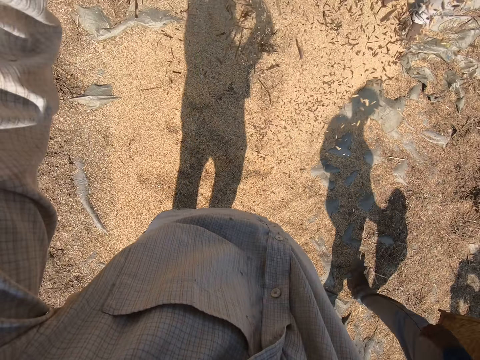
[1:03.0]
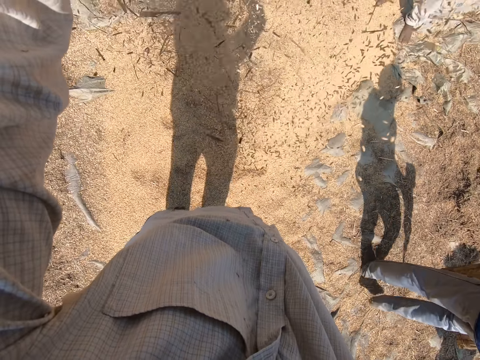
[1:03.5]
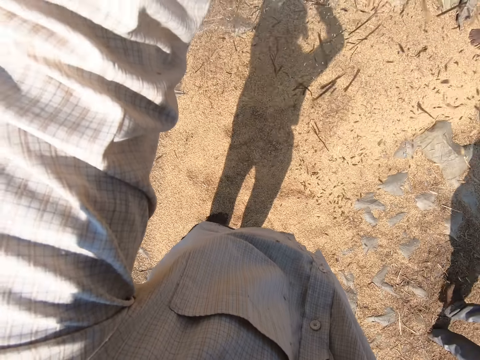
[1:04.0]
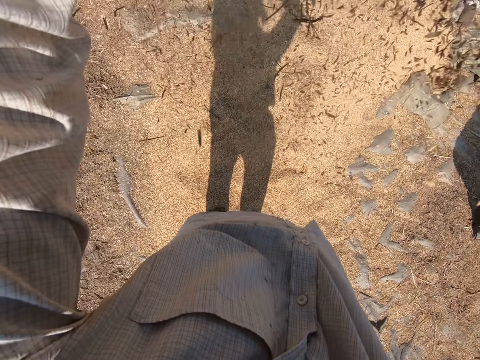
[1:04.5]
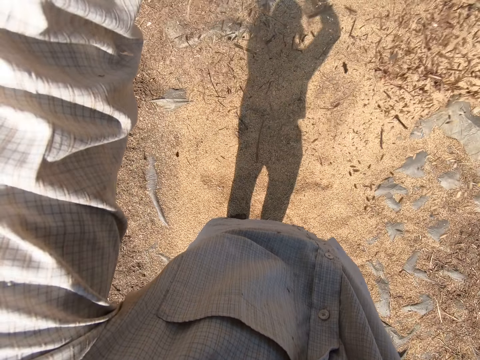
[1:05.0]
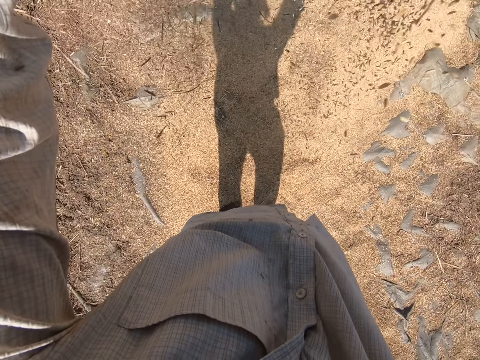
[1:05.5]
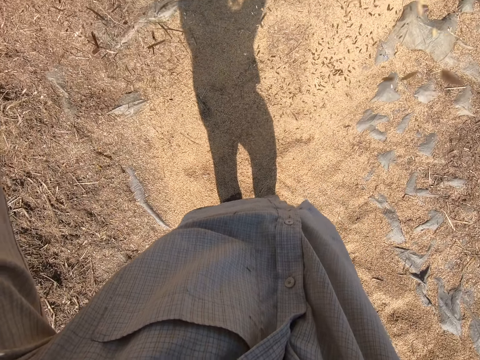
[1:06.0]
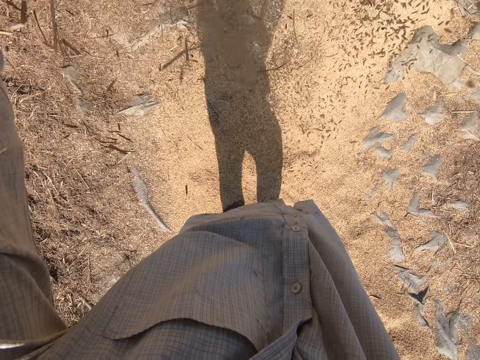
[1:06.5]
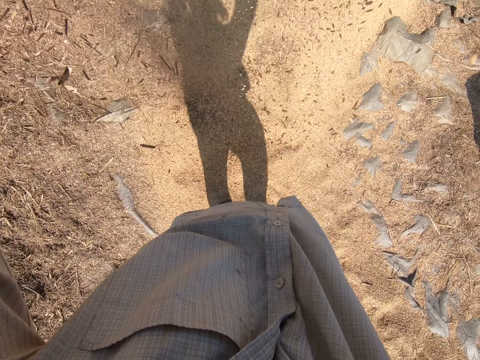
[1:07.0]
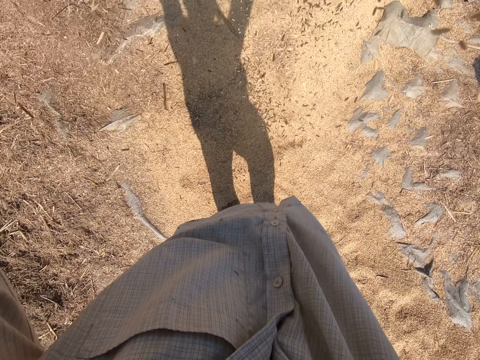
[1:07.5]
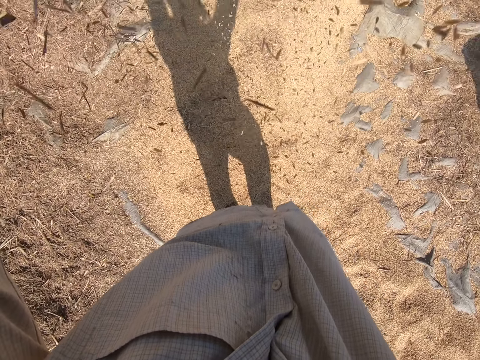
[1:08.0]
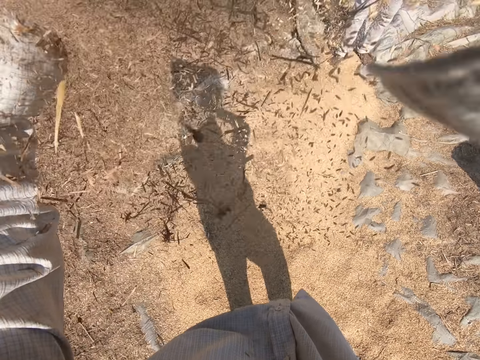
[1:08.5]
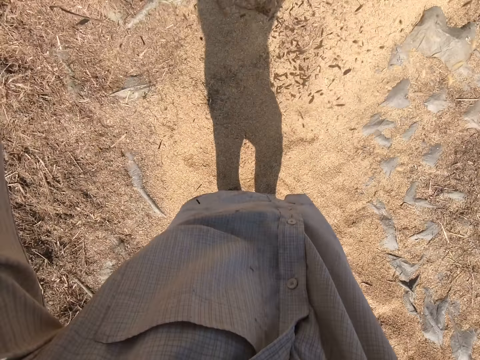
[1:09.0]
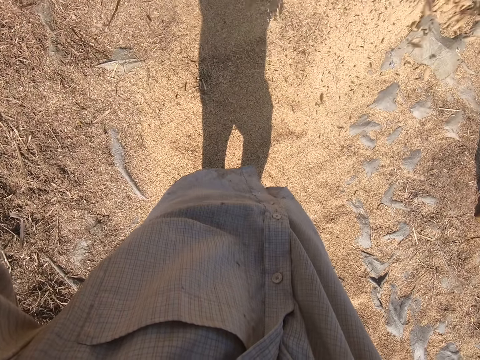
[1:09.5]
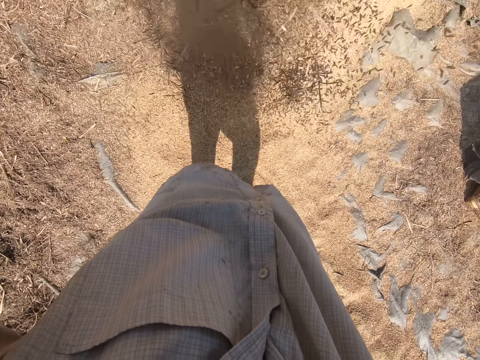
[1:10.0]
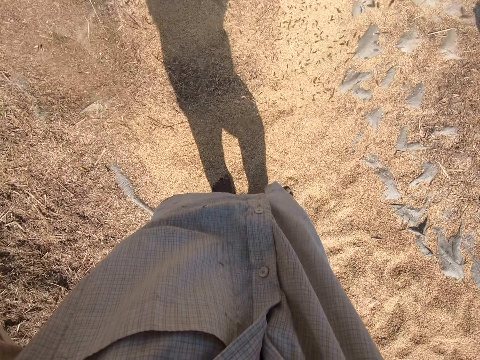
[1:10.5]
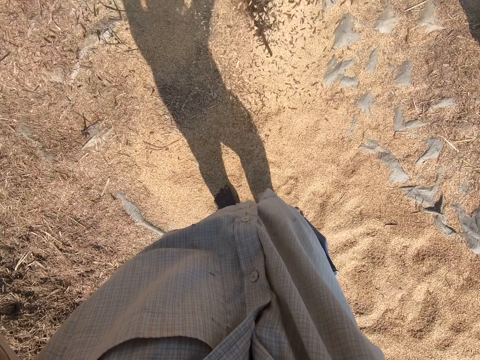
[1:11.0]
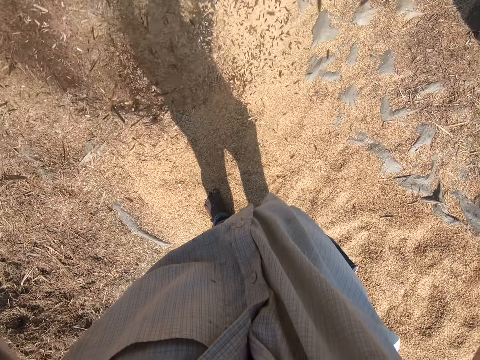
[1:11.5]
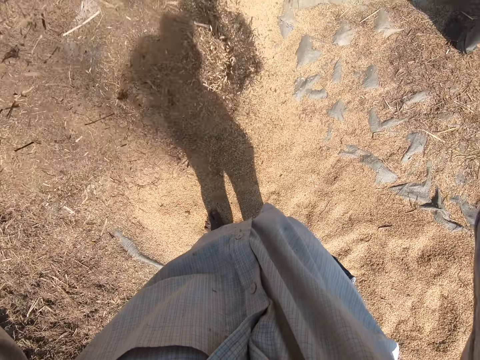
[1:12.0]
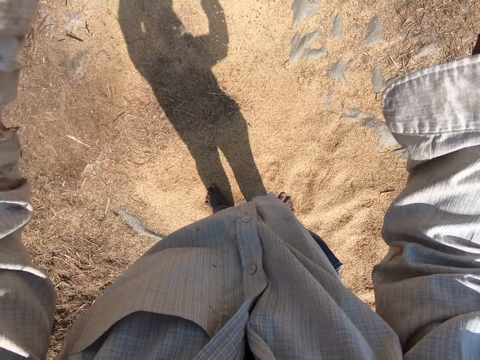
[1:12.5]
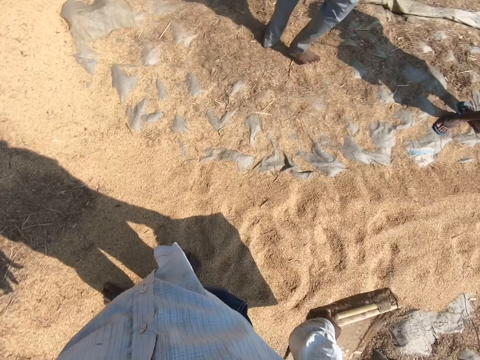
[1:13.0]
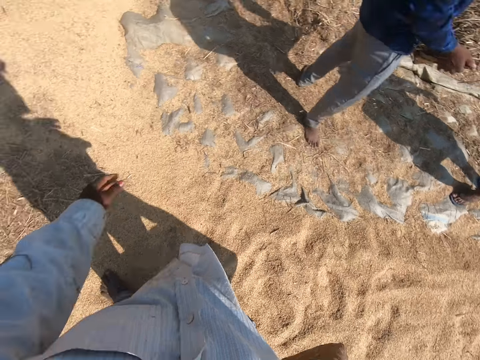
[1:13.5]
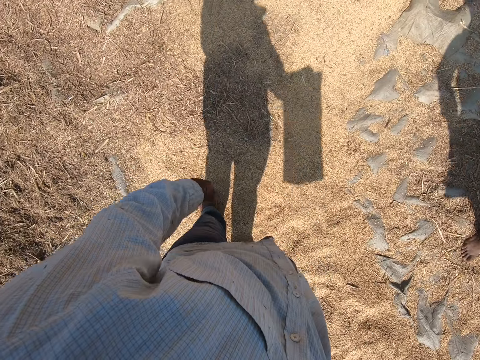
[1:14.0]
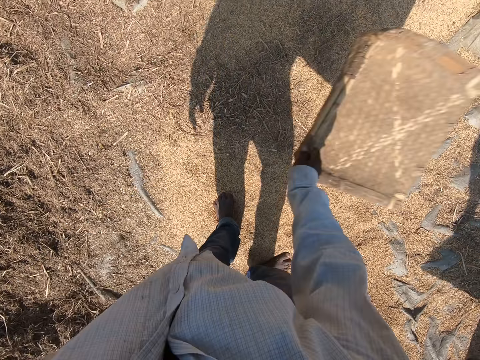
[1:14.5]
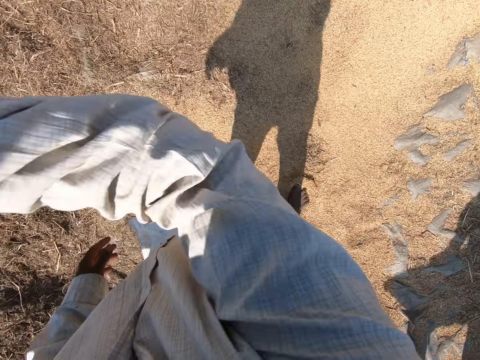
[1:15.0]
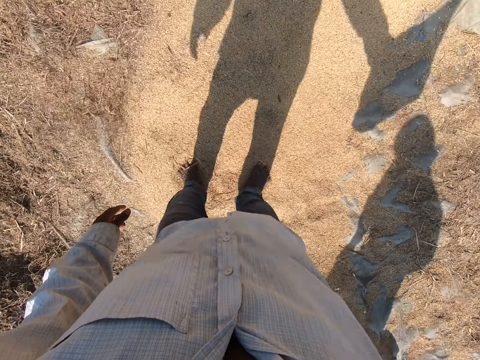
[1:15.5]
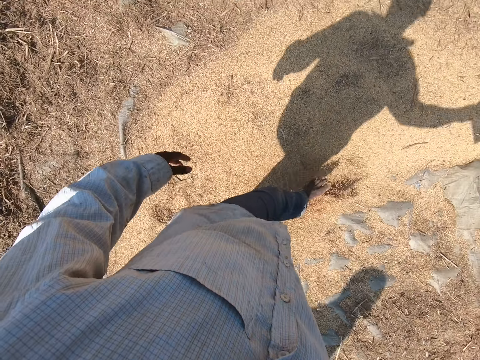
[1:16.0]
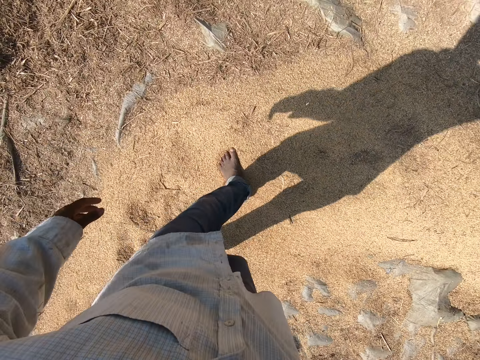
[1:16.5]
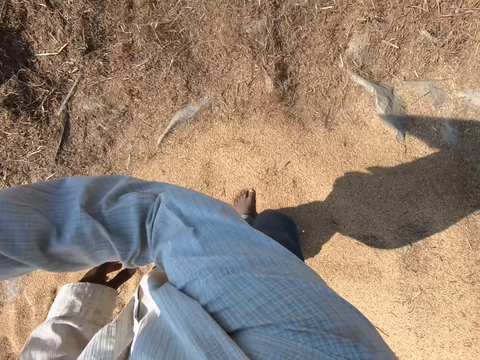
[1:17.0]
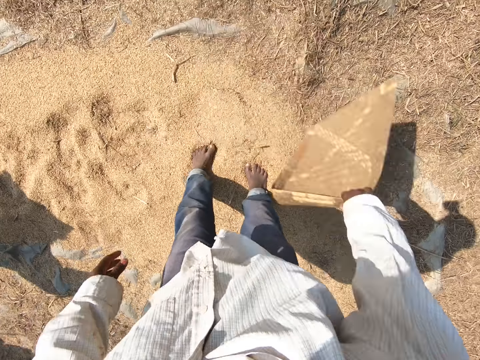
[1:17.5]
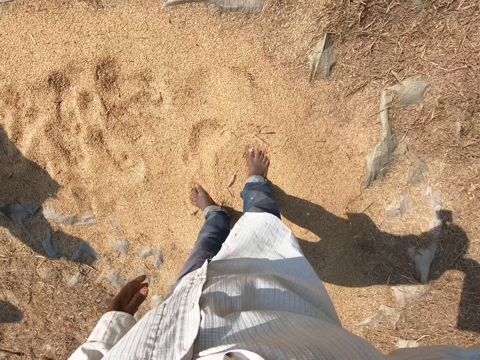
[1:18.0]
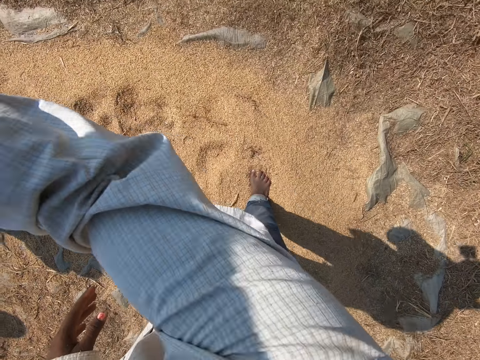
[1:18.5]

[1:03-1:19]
The camera wearer pours the sheaves. He winnows the sesame with a winnowing tray and lowers the winnowing tray. A man carries sesame on a tray. The camera wearer hums. He winnows the sesame with the winnowing tray. He waves the sheave tray in the air. He spreads the sesame with his leg, turns around, and winnows the sesame with the winnowing tray.

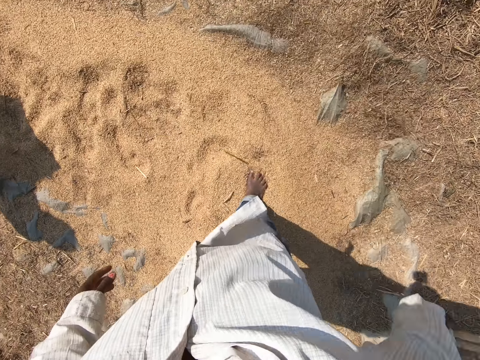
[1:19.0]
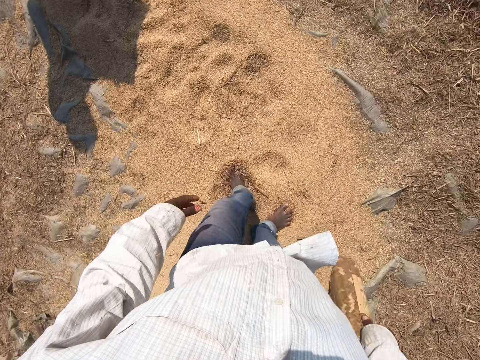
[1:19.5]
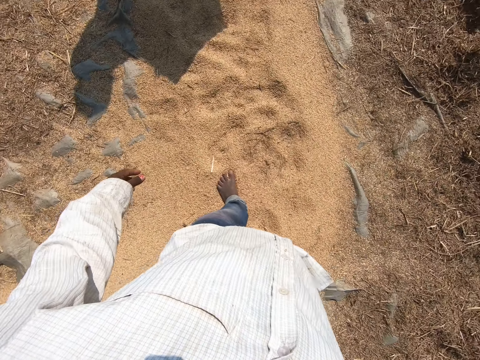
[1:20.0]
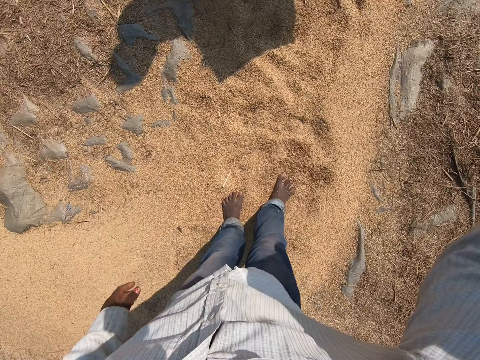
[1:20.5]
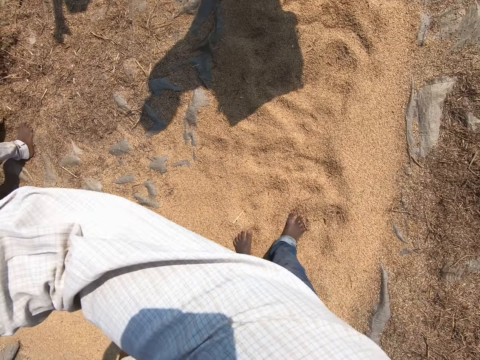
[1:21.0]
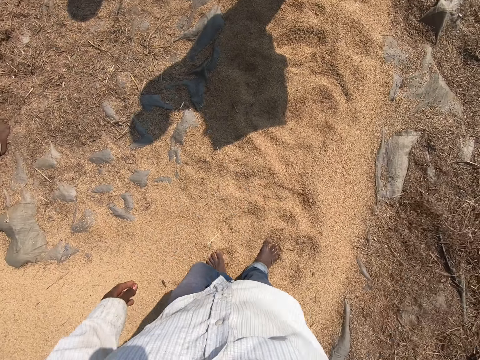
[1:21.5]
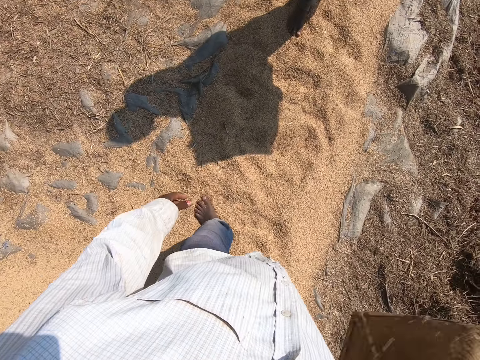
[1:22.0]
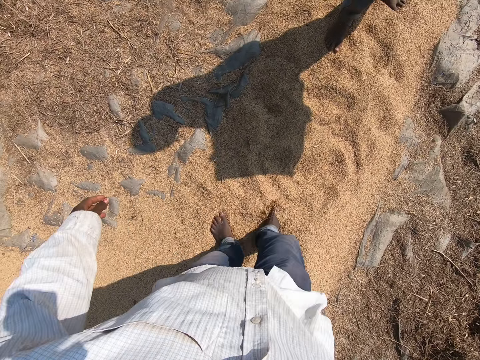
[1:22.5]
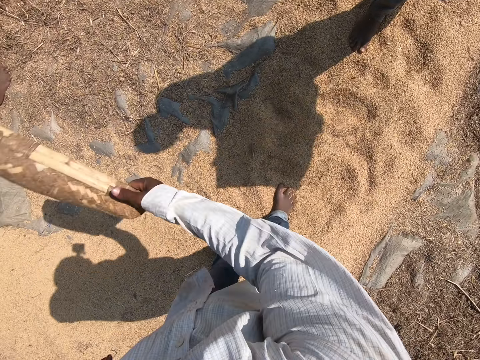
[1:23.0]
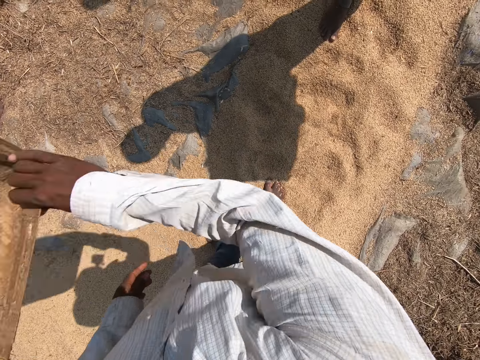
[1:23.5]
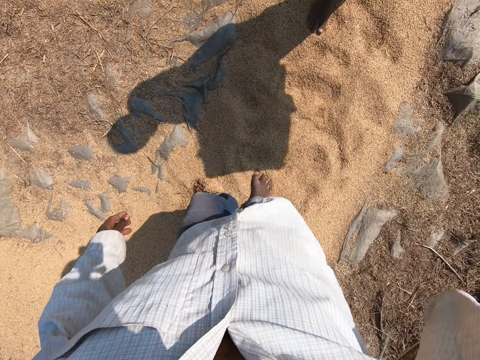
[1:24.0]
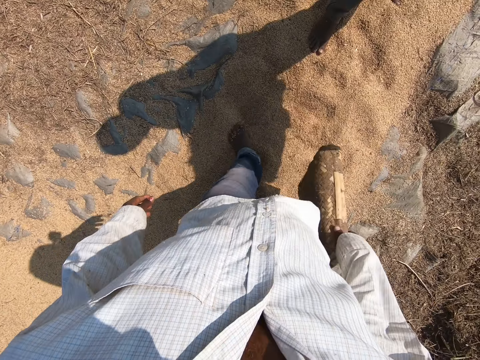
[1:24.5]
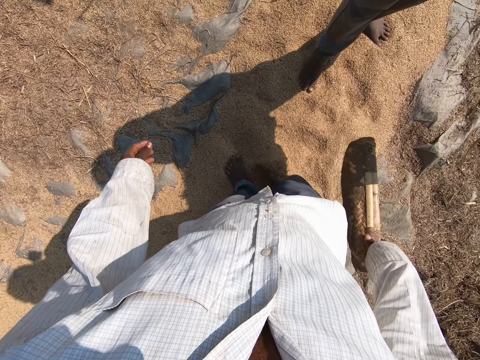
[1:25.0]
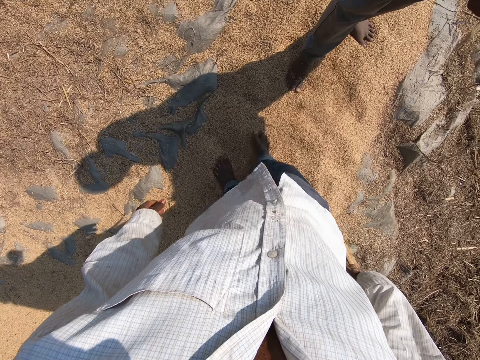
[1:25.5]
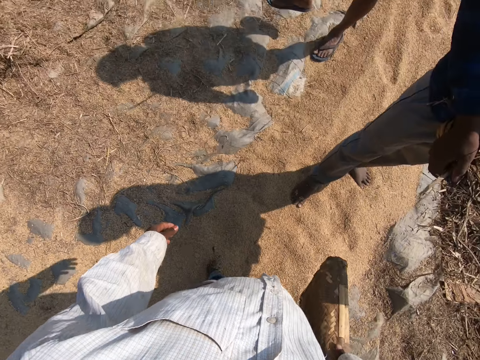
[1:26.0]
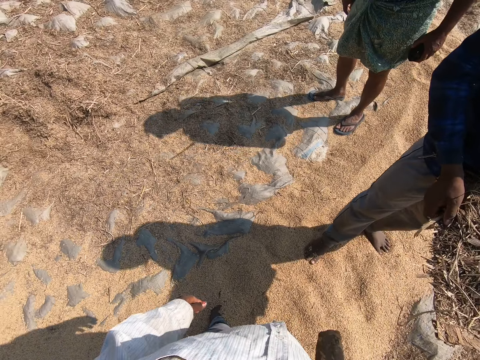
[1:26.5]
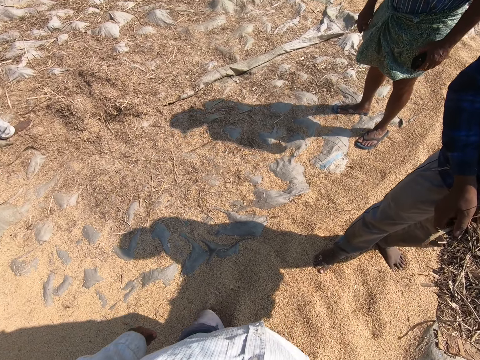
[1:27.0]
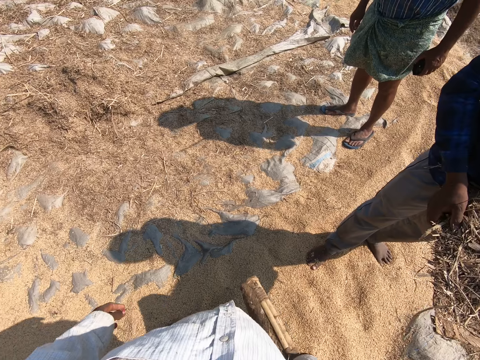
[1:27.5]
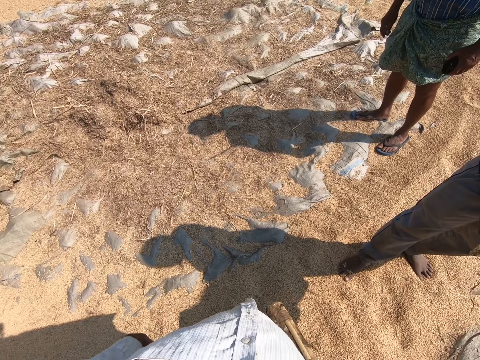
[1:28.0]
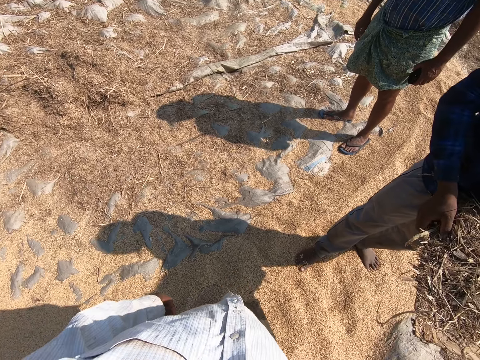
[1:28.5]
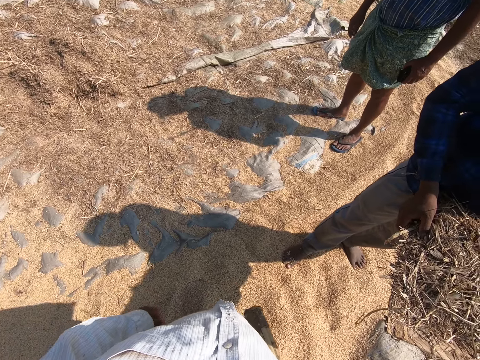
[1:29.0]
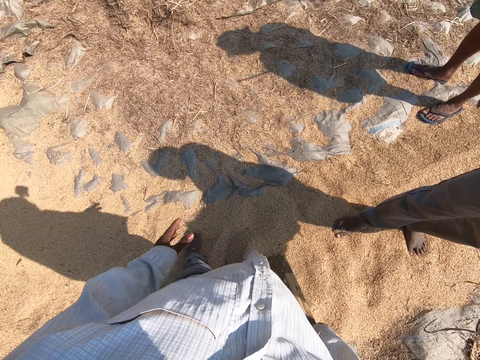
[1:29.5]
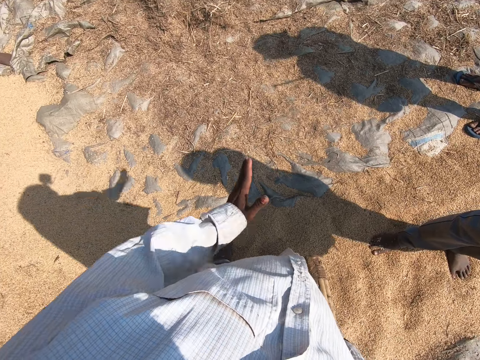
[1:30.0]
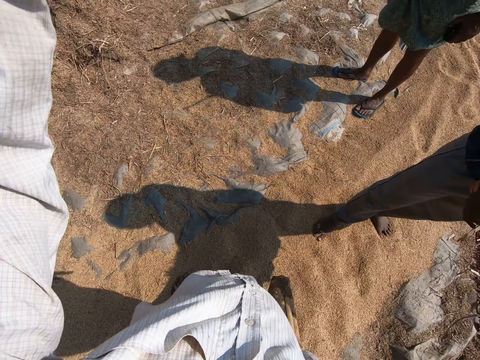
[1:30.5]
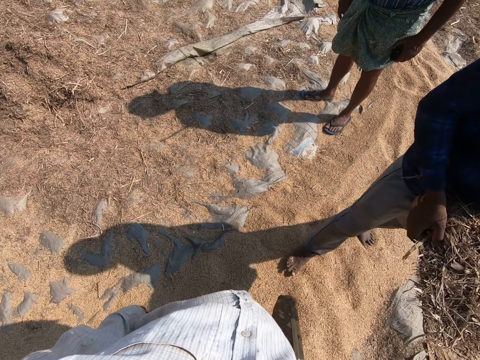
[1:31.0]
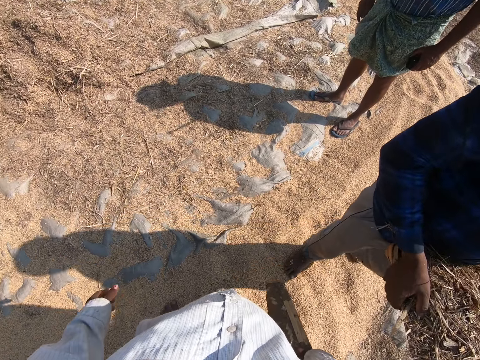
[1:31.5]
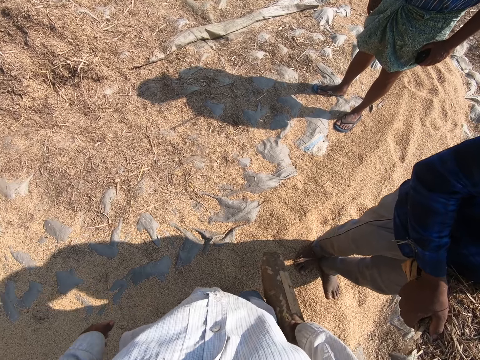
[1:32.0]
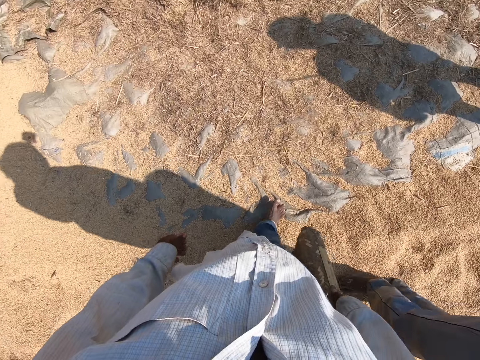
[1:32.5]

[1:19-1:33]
The camera wearer walks on the sesame, winnows the sesame with a winnowing tray, and walks on the sesame. He talks. He winnows the sesame with the winnowing tray. He spreads the sesame with his leg. He spreads the sesame with his leg again. A man stands on the sesame. Another man stands on the sesame. The camera wearer gestures his hand. He raises his hand. The first man walks on the sesame.
